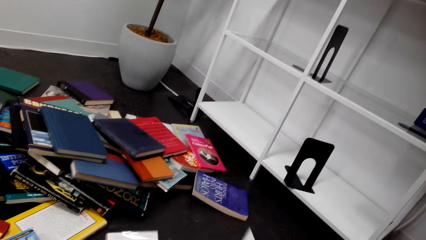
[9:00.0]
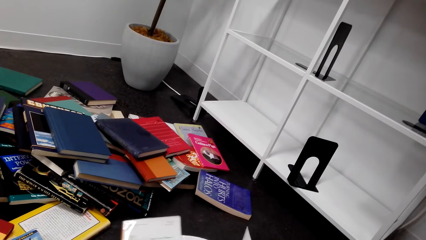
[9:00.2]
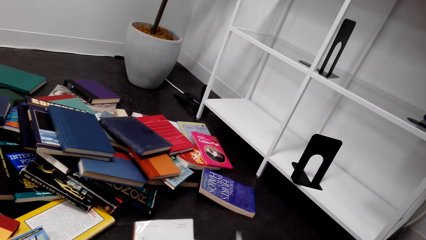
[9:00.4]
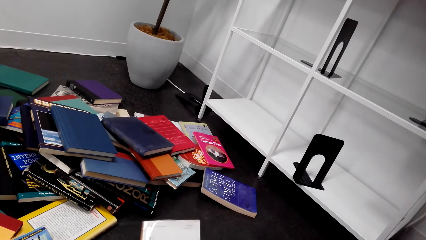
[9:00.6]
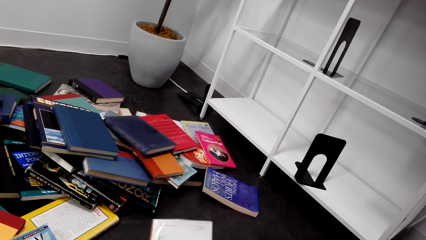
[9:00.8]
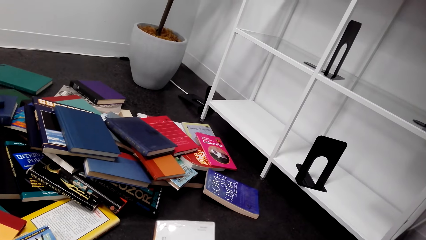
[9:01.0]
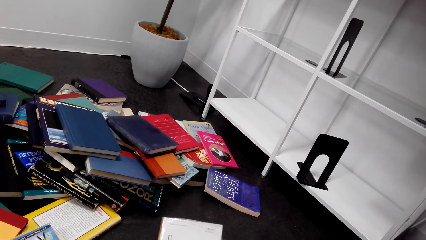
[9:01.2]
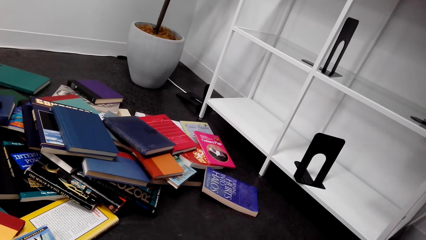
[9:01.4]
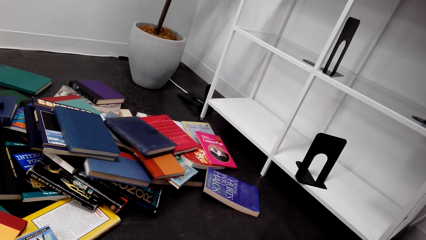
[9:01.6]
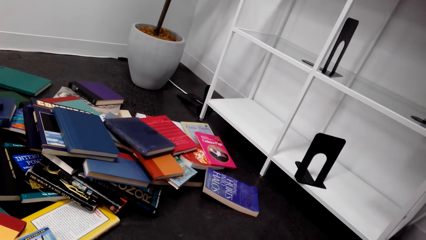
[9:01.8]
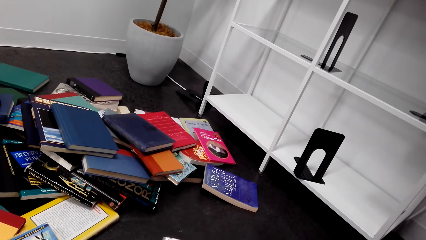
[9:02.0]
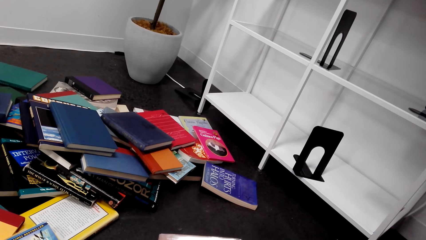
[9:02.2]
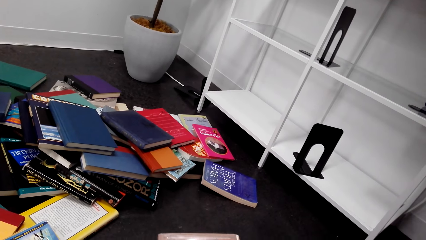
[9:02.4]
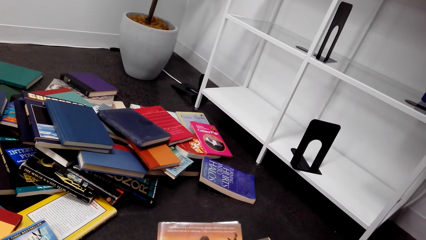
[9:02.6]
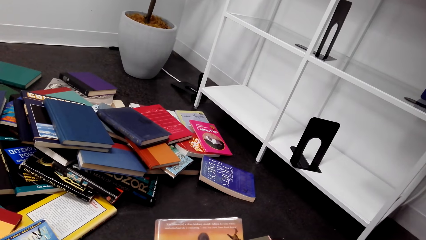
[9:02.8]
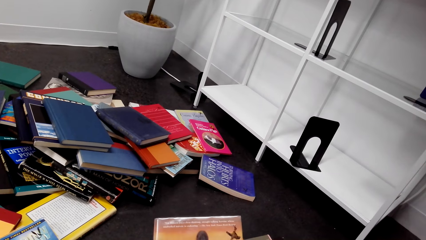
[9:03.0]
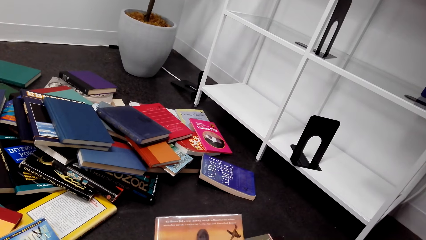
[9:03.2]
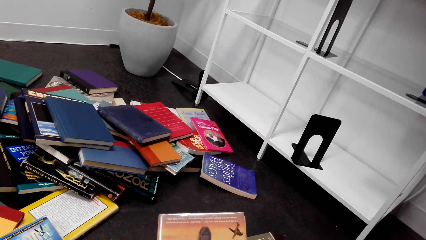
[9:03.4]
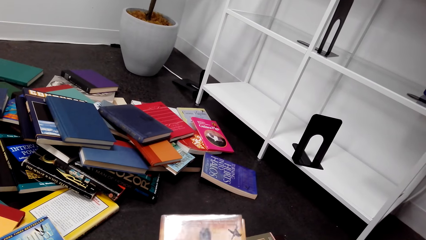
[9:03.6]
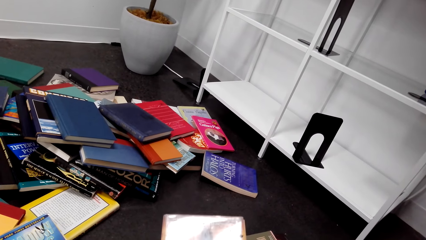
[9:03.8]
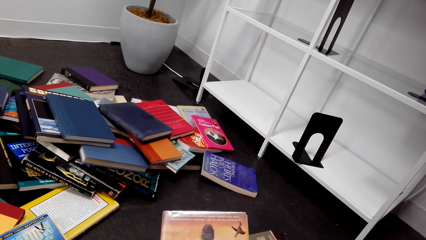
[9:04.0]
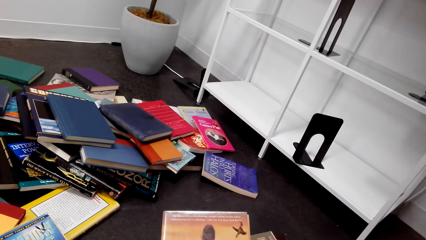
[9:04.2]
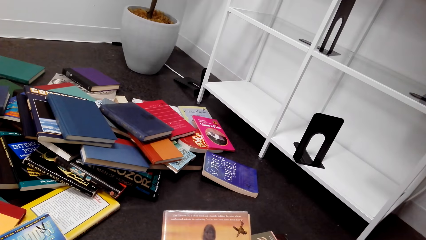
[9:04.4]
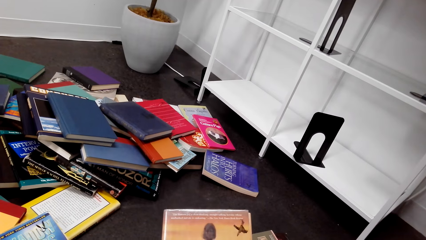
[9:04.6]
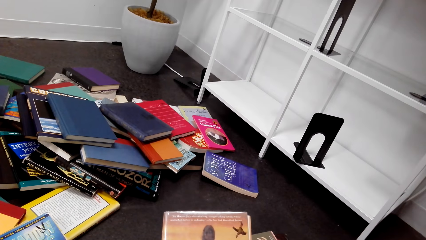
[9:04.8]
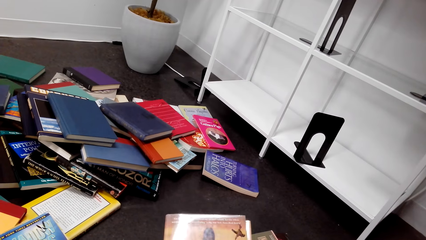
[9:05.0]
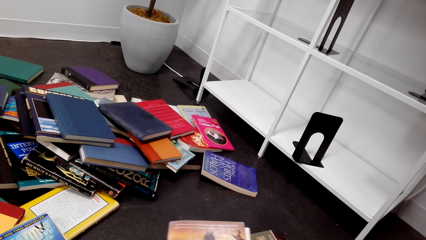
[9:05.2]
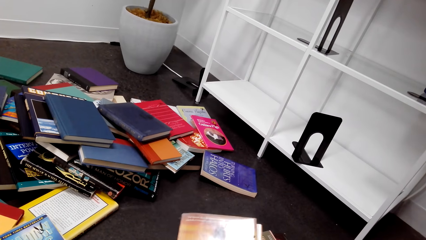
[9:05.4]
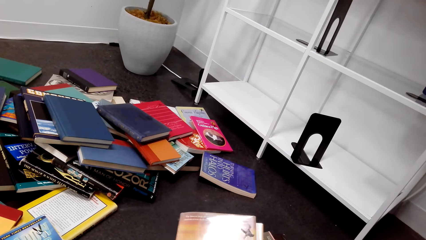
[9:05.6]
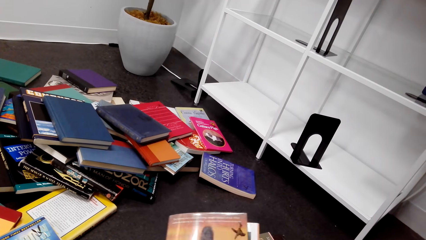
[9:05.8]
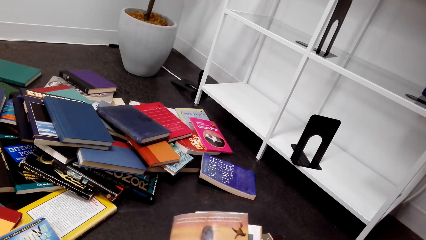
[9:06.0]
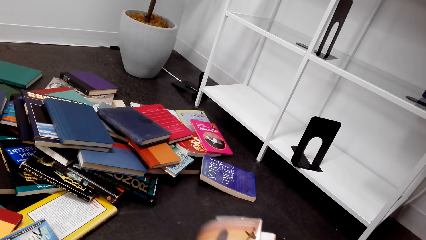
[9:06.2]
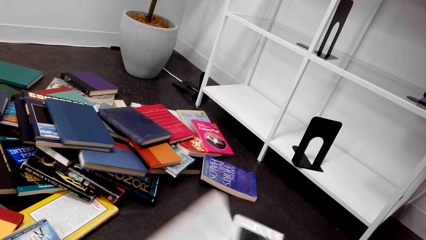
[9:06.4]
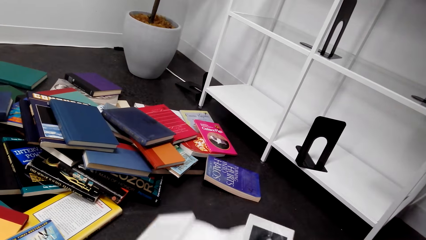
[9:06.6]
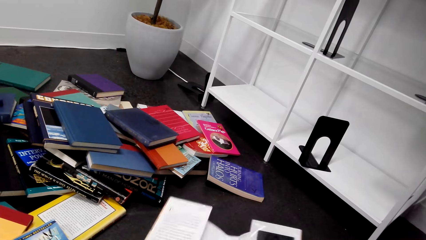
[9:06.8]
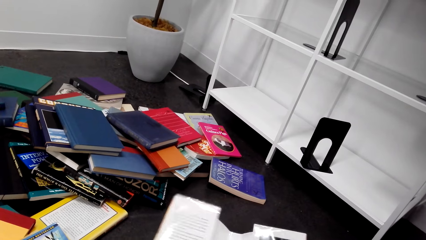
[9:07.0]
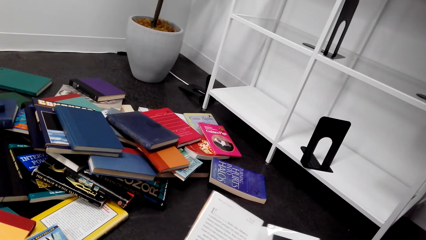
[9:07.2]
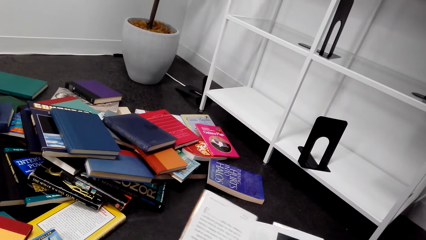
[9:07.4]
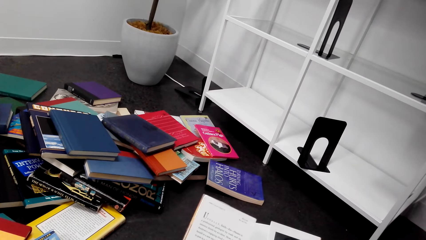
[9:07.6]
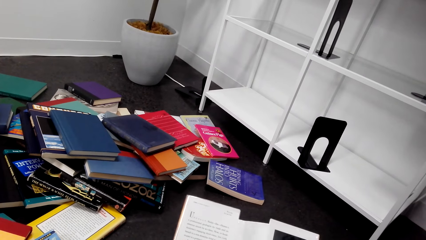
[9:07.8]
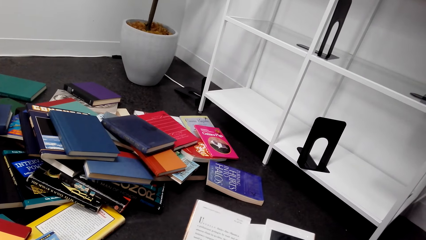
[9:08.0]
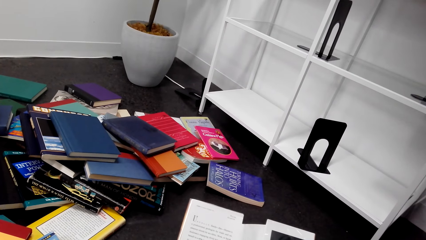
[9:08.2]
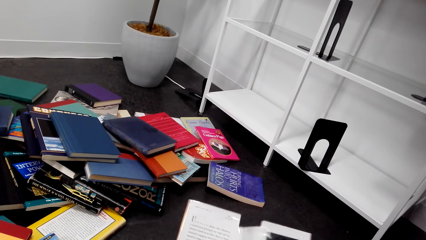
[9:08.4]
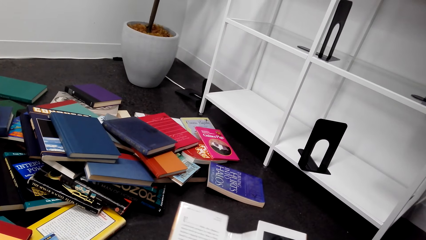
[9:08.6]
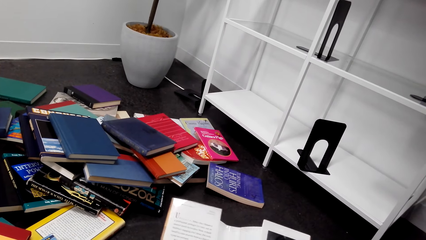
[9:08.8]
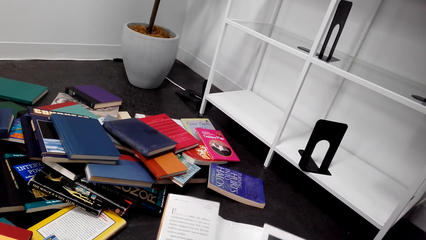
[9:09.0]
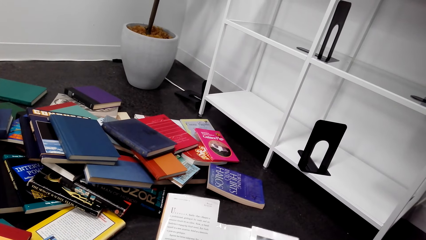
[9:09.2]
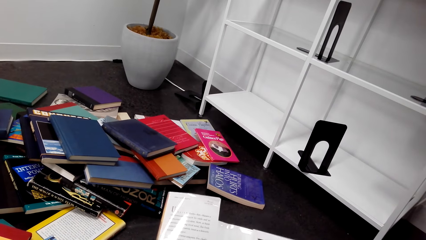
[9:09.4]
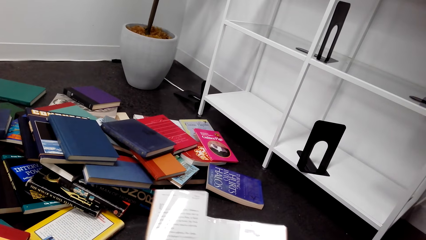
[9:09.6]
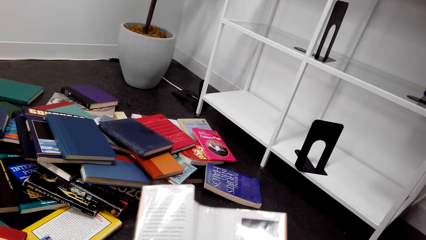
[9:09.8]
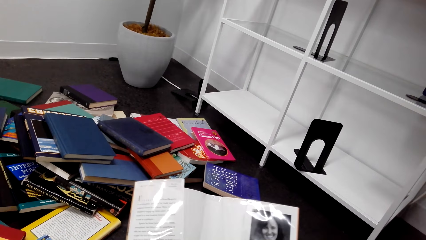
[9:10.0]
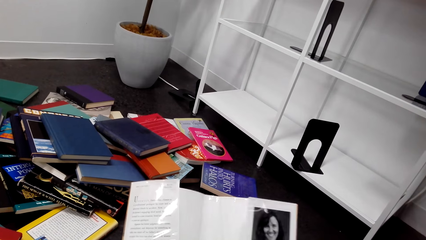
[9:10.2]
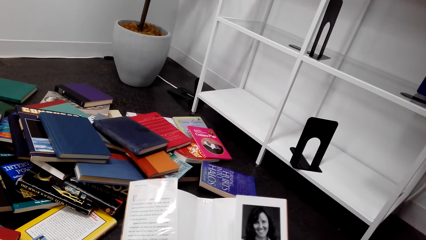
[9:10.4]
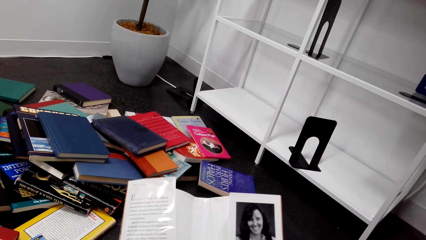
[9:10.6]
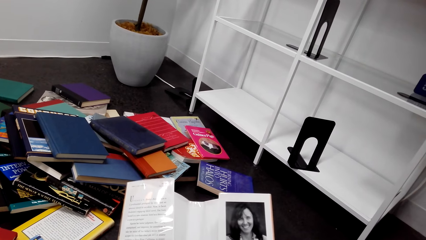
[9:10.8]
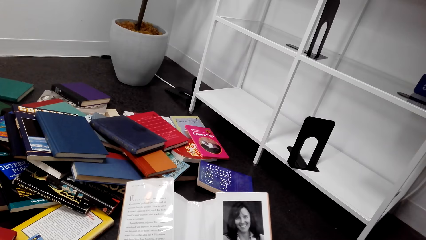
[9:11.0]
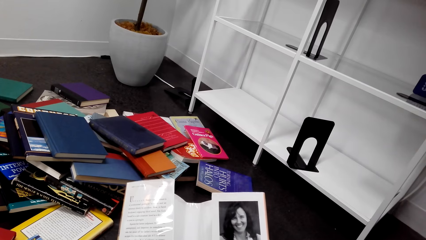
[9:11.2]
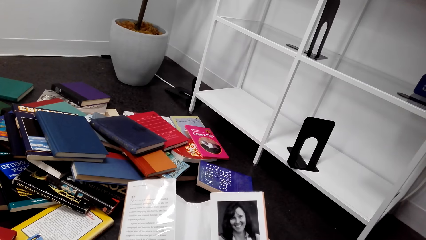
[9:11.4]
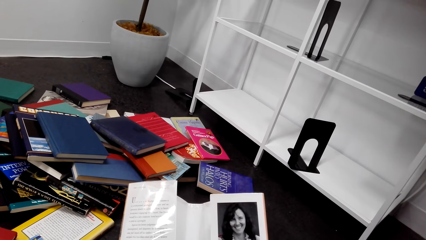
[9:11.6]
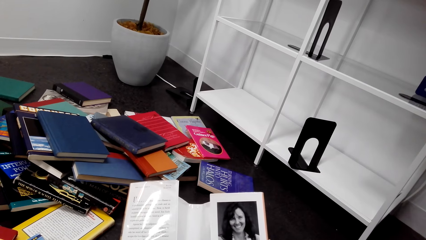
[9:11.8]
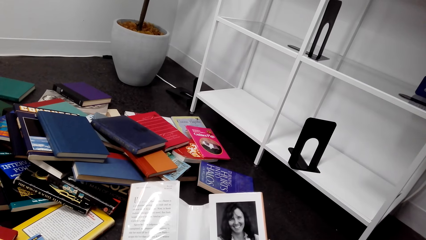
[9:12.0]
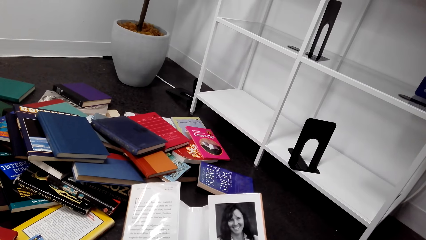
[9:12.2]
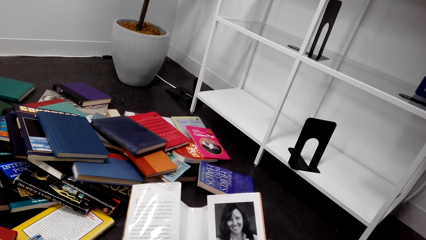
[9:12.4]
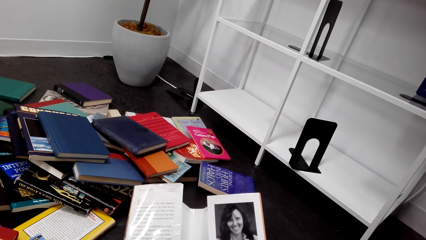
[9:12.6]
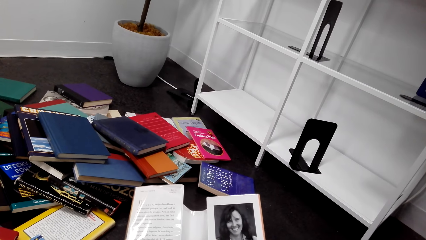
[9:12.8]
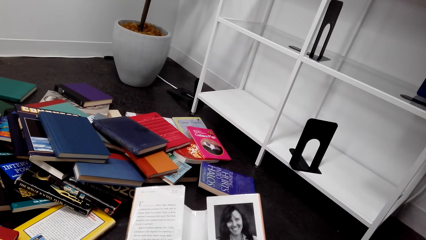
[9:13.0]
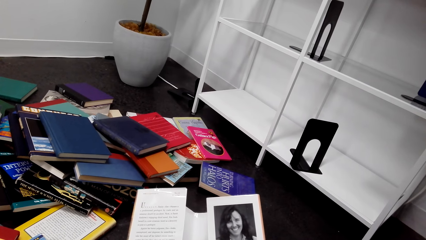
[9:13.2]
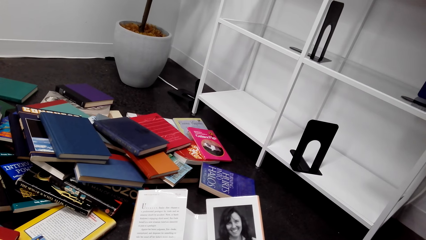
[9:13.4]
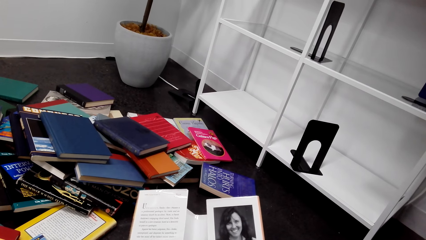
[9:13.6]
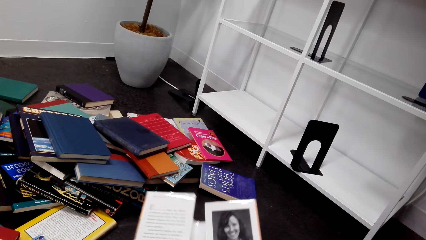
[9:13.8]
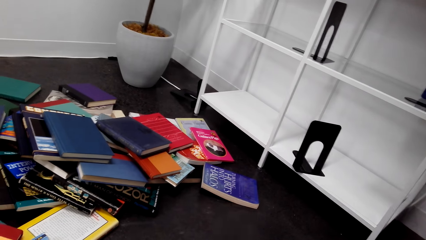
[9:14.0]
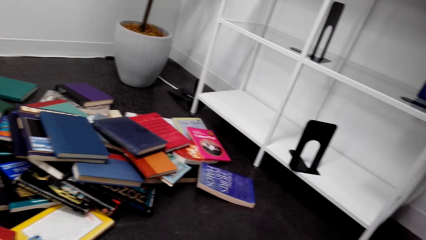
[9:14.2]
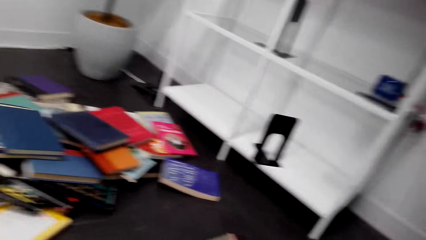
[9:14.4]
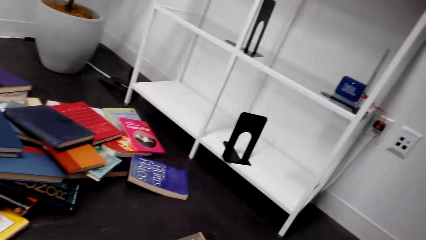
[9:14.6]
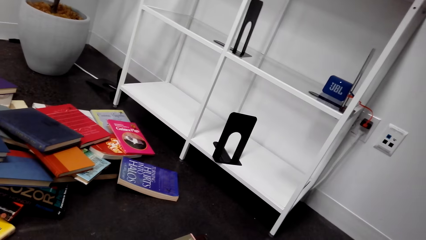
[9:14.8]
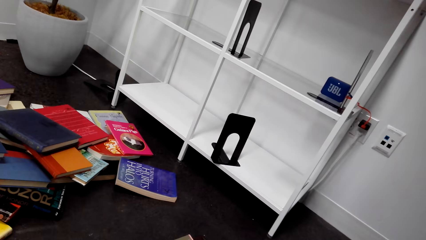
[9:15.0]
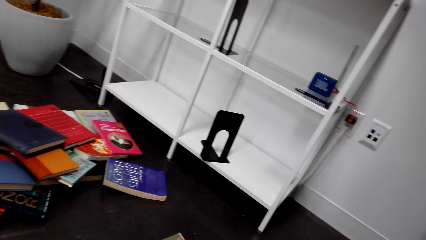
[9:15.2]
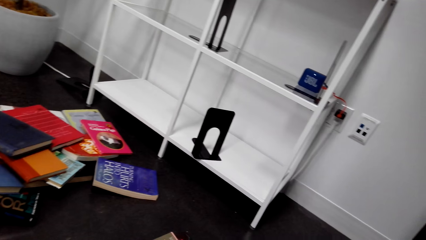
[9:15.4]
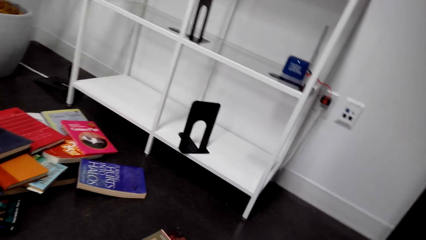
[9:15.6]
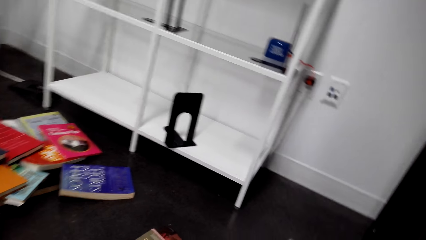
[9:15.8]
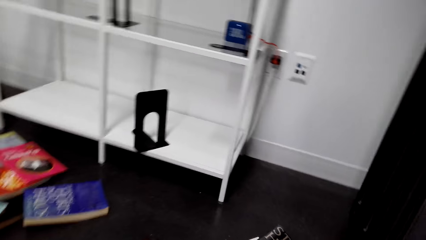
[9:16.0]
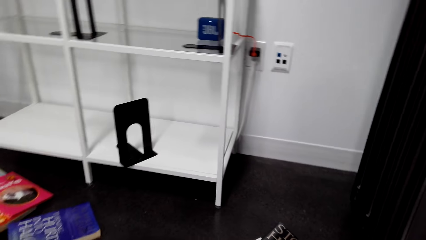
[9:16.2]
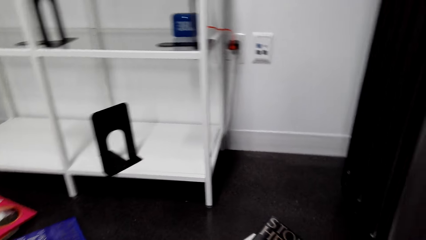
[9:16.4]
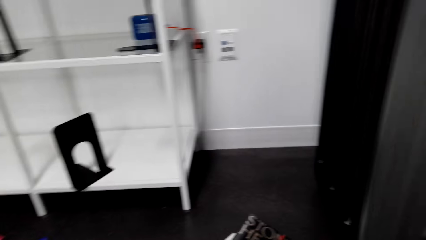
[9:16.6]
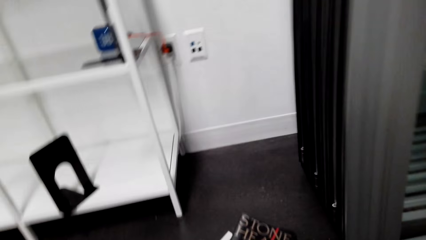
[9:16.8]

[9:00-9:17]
The camera wearer holds a book. They check the book. They open the book. They read the book. They look around the floor.
